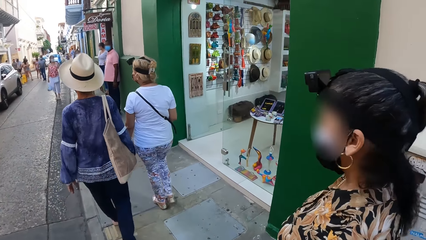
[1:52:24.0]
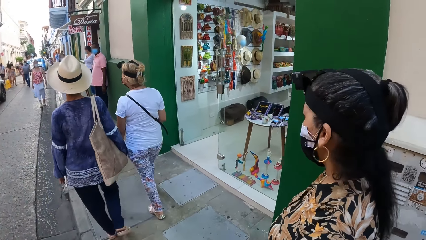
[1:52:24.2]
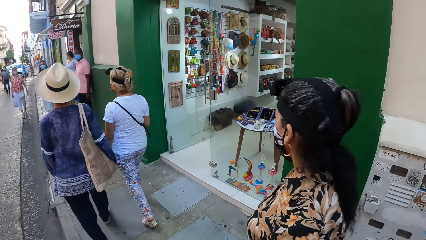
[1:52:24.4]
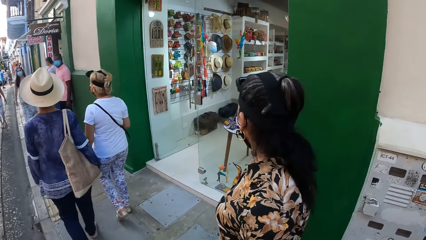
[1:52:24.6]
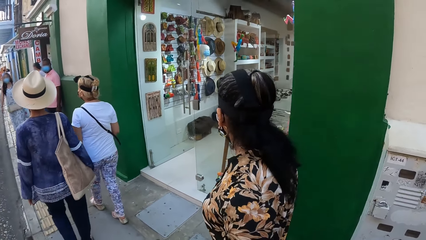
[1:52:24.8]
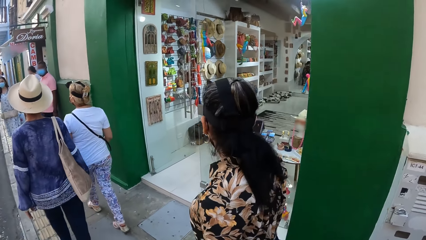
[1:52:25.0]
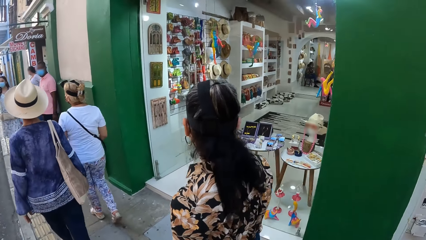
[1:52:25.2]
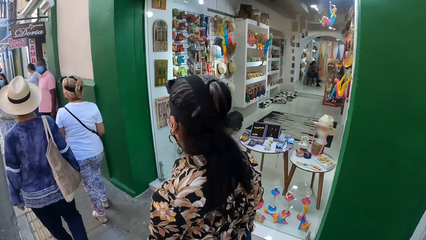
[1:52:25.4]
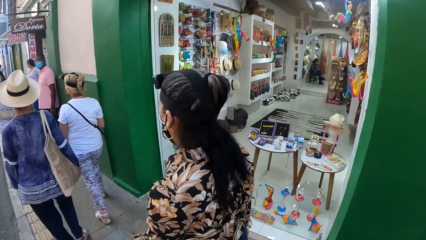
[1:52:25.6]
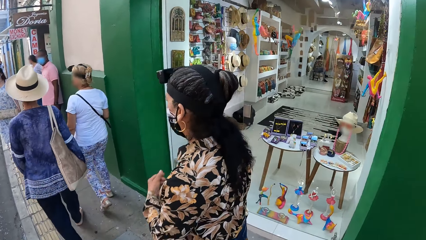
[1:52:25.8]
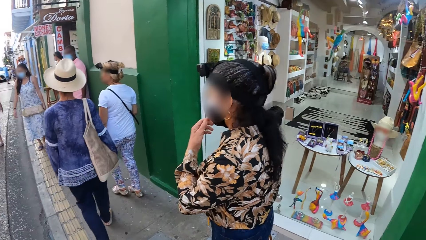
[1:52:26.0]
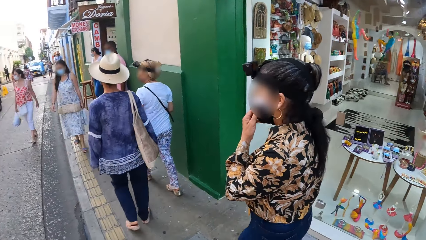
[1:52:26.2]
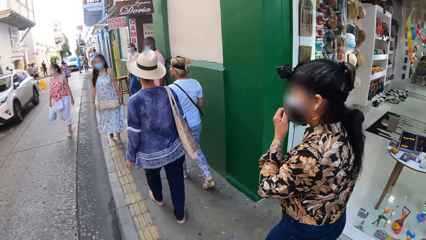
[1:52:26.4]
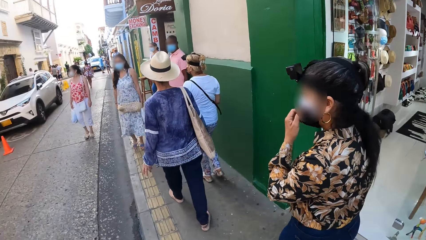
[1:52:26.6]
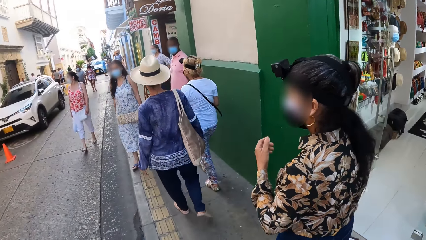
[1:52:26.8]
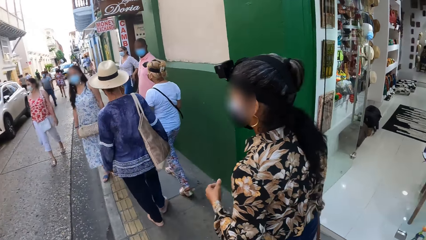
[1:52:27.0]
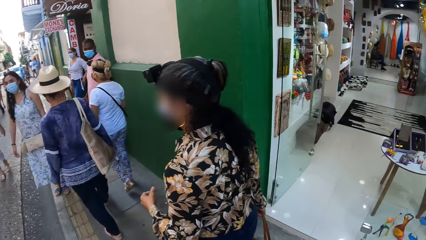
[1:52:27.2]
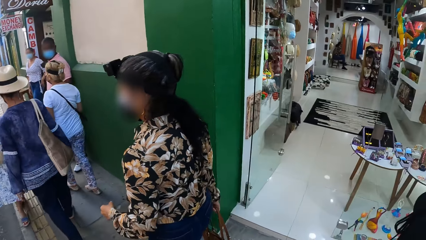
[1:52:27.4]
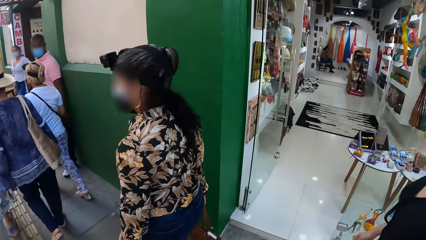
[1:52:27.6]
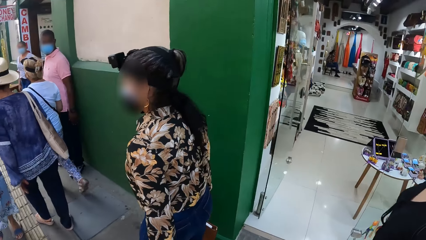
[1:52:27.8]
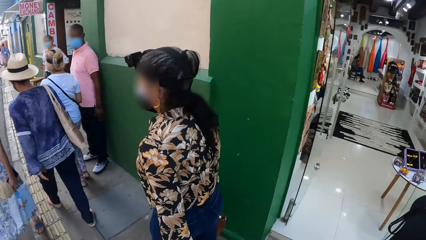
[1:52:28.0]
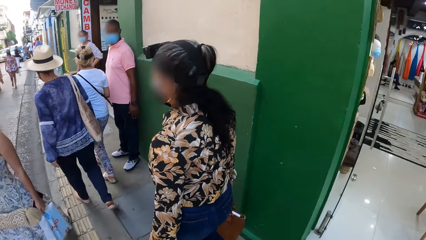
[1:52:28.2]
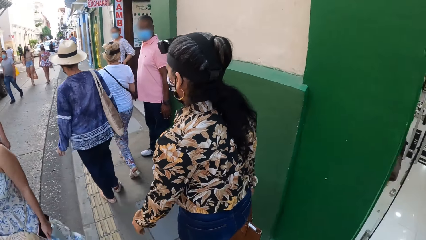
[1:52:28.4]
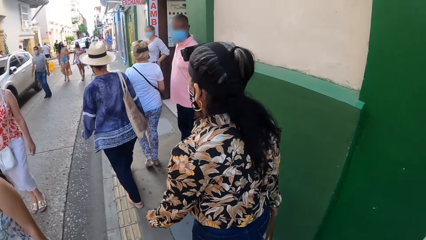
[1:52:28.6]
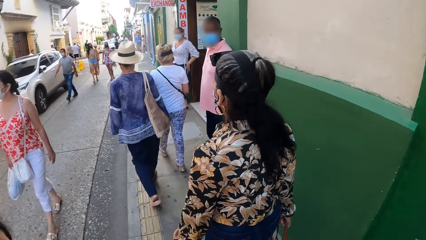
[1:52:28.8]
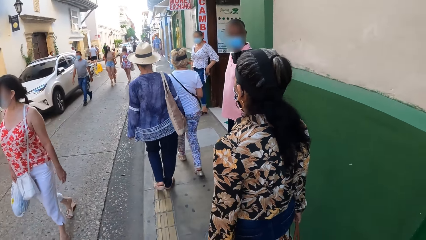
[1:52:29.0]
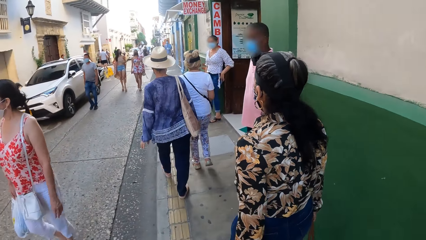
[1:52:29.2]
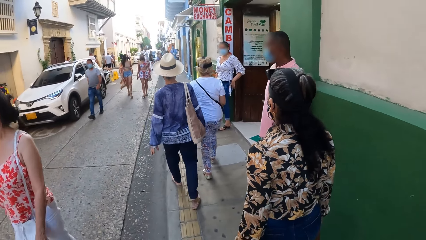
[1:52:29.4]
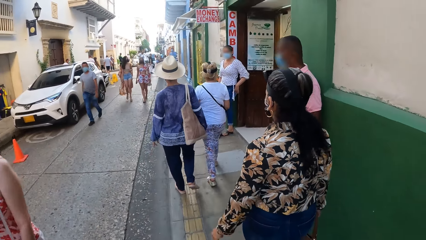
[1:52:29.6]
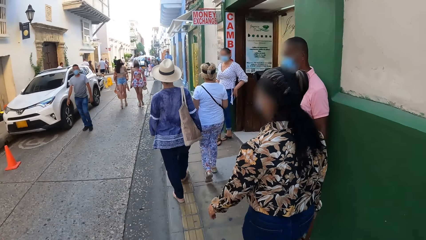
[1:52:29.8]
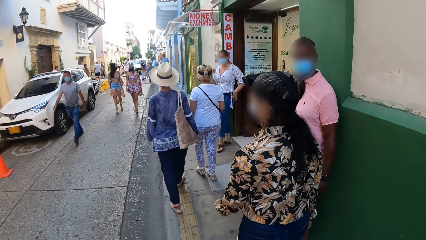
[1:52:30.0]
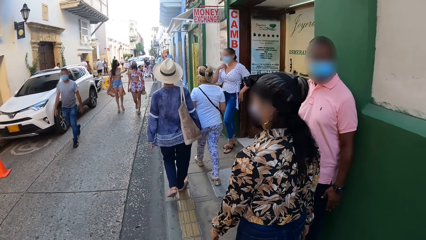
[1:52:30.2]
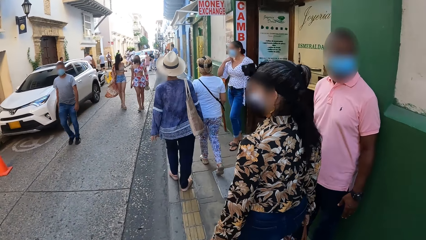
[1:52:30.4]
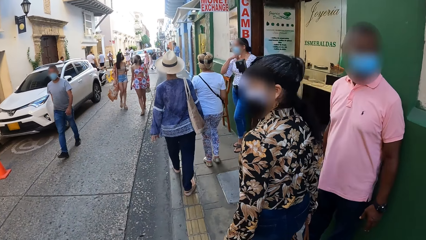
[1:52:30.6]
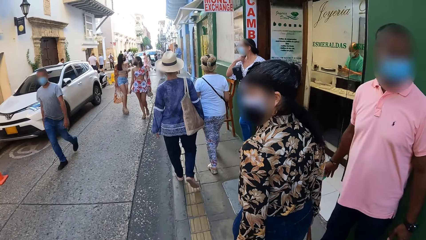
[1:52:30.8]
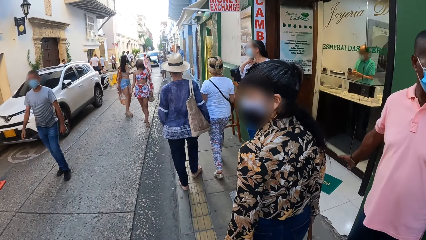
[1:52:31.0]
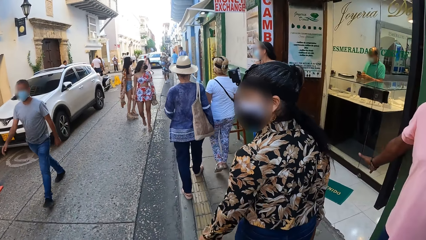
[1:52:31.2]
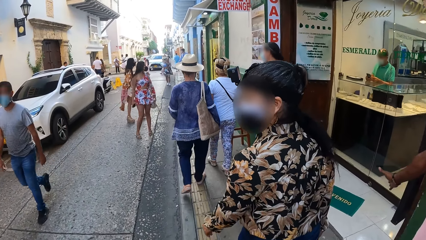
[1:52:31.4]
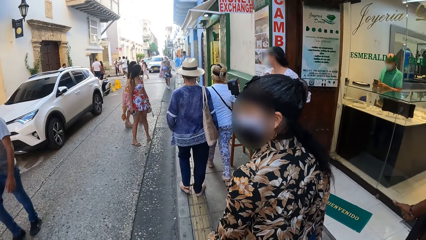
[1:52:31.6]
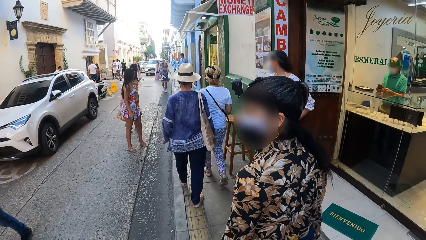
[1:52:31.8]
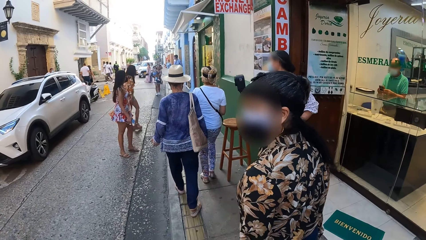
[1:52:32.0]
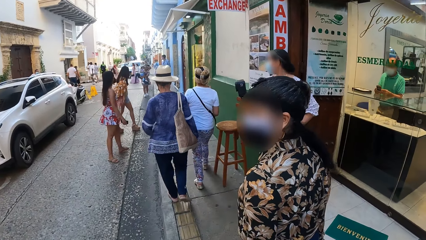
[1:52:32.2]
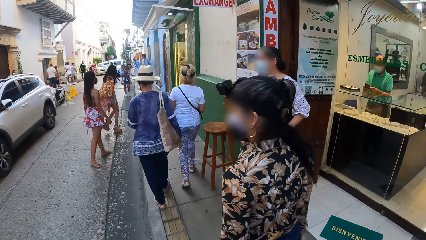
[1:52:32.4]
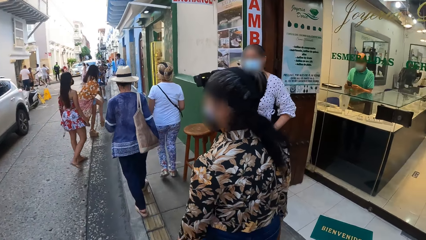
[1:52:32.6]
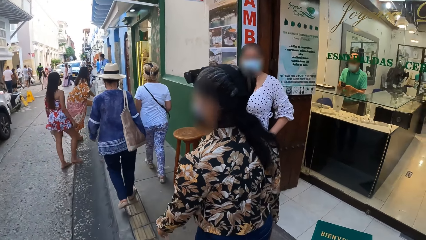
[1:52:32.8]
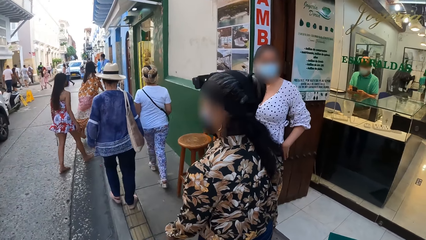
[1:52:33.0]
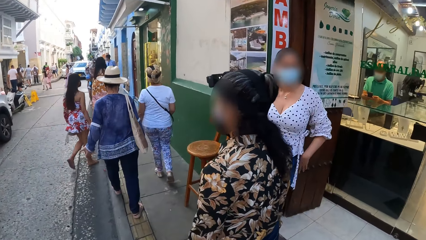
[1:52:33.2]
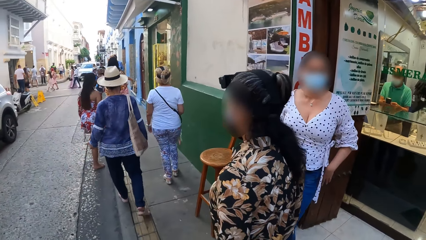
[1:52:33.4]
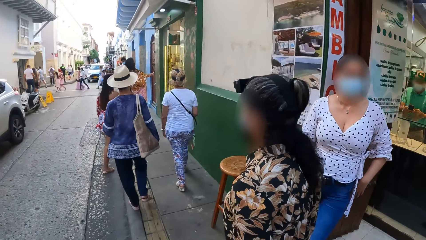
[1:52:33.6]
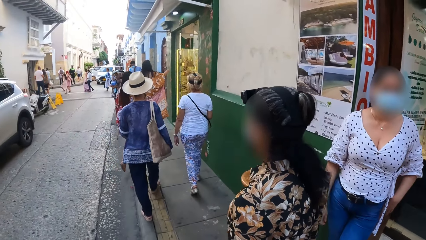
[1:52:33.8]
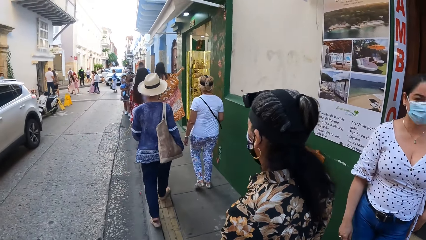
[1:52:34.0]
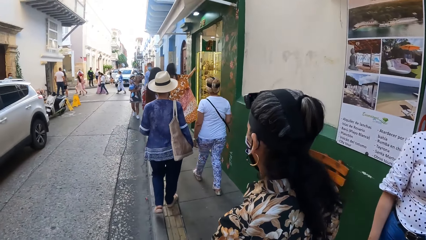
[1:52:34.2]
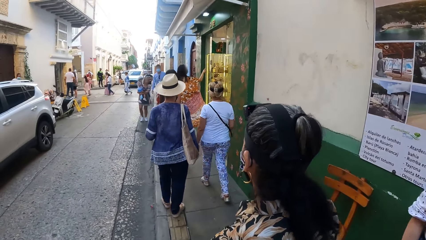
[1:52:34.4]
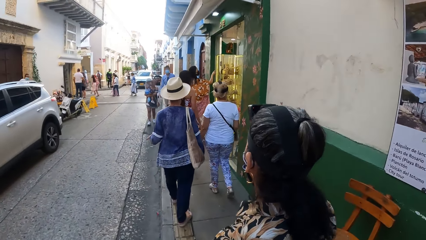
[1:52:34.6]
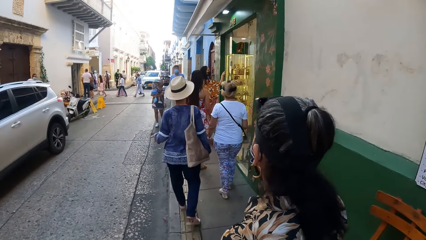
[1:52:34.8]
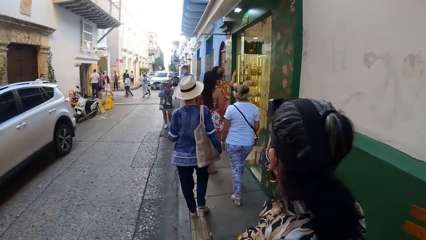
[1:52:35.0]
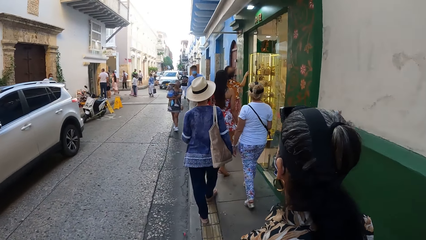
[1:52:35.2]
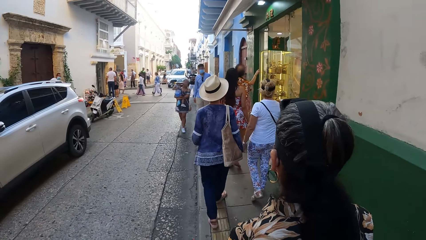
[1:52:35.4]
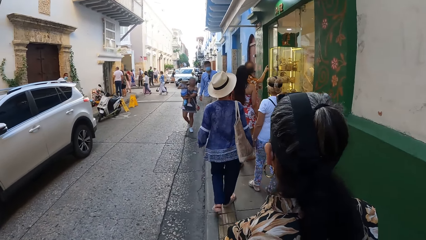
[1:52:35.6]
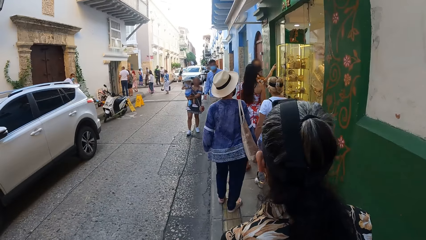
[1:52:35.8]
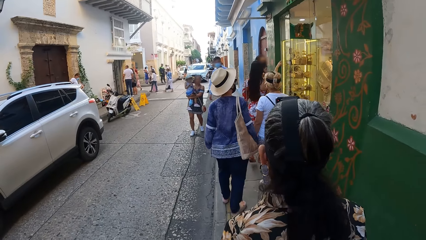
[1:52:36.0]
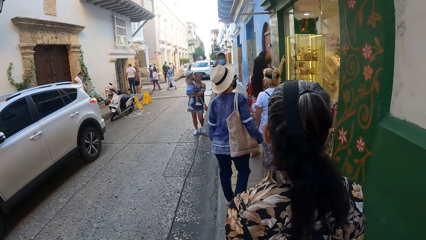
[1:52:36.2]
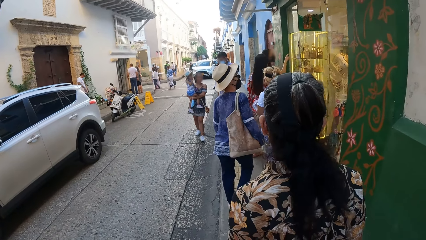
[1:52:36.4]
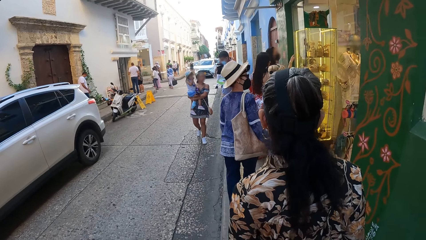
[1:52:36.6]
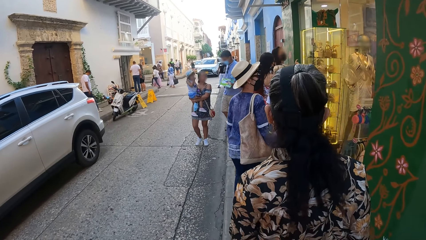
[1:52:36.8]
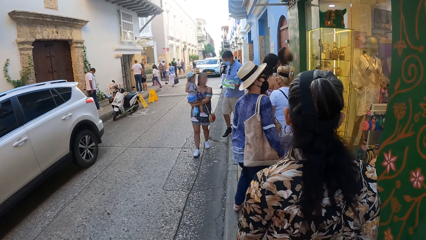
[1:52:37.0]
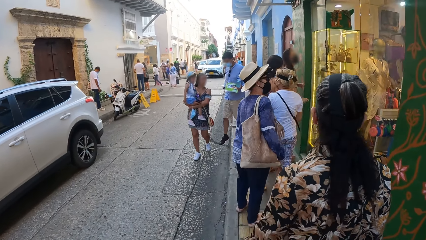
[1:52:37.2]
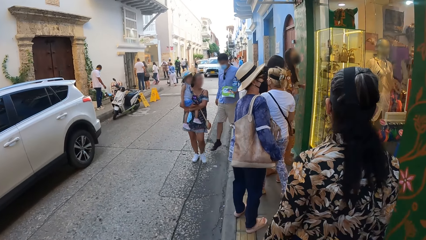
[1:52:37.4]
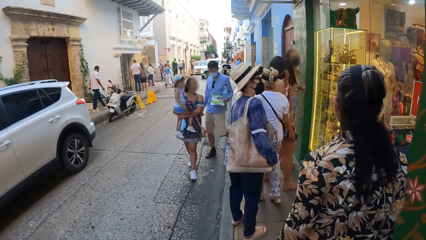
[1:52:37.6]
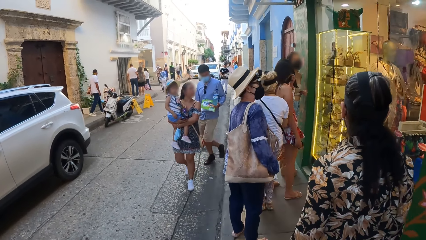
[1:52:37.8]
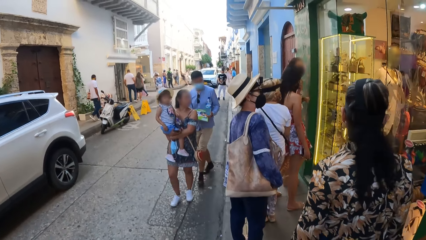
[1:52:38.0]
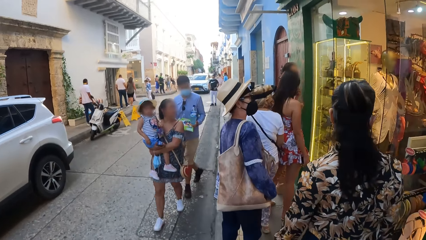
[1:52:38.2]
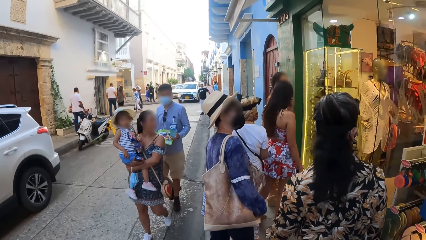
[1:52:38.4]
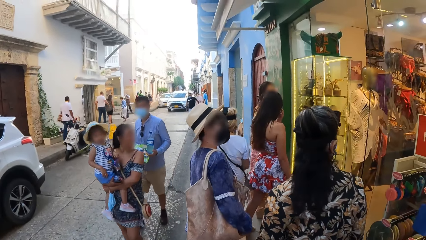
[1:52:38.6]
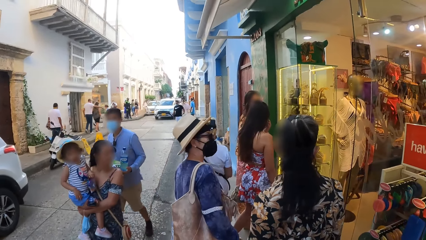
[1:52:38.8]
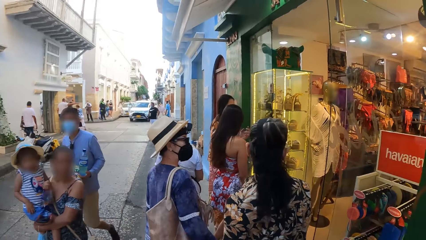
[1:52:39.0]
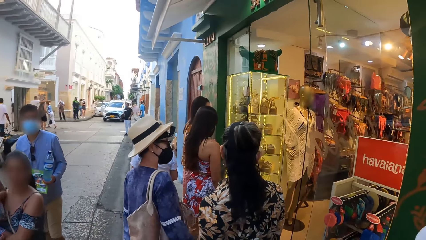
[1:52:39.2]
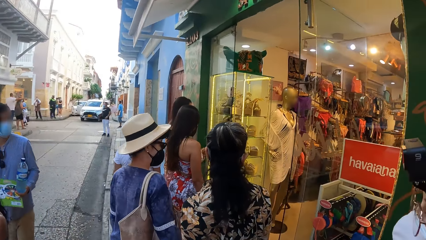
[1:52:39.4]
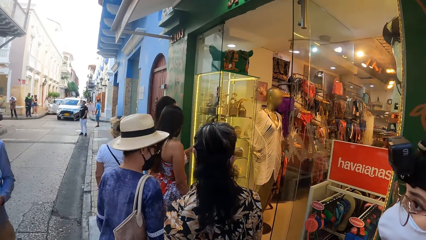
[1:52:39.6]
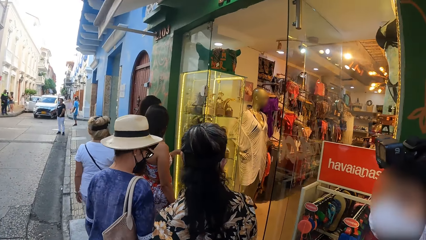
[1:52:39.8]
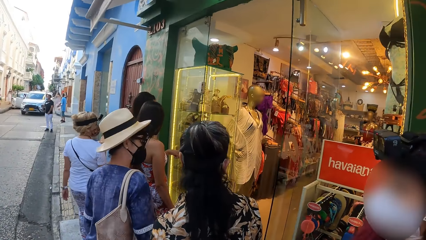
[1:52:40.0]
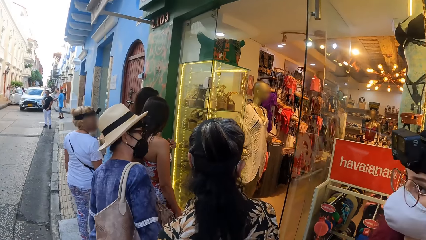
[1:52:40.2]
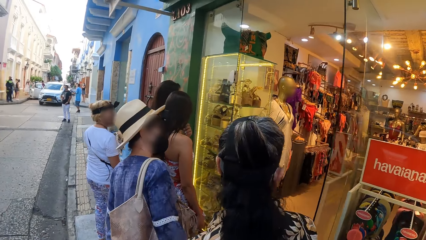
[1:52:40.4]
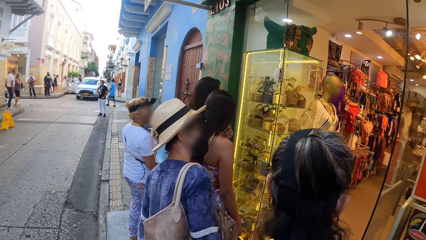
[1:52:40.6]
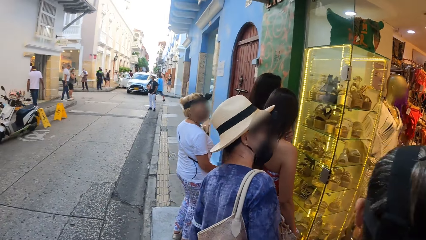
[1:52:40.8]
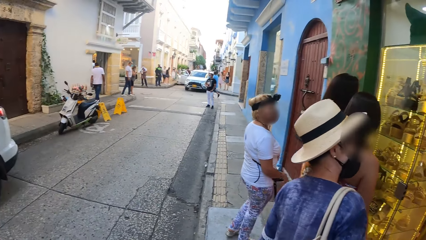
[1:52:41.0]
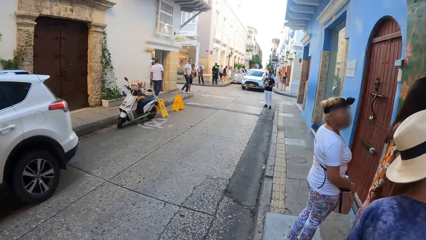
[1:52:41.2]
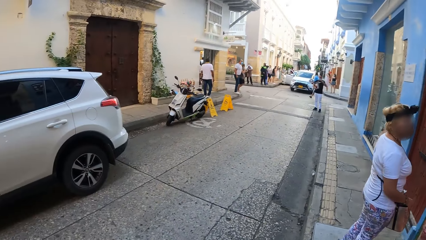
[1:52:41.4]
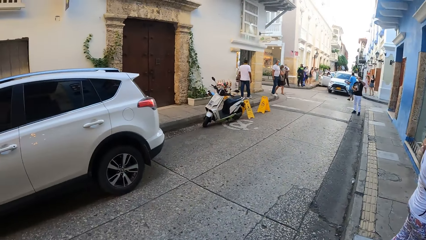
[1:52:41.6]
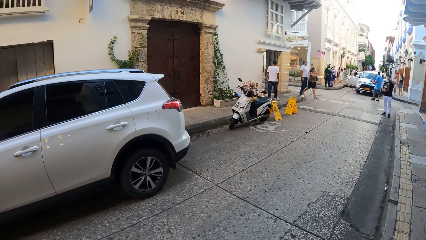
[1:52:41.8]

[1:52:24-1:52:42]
A woman adjusts the face mask on her face with her left hand. Another woman walks past the camera wearer. Another woman walks past the camera wearer. A man walks past the camera wearer. Another man walks past the camera wearer. Another woman walks past the camera wearer with a baby in her hands.
